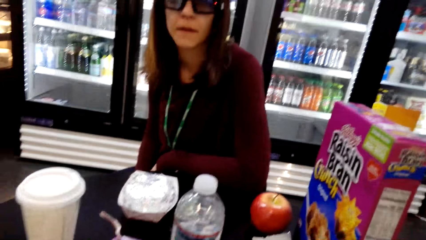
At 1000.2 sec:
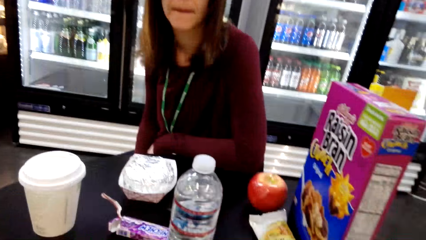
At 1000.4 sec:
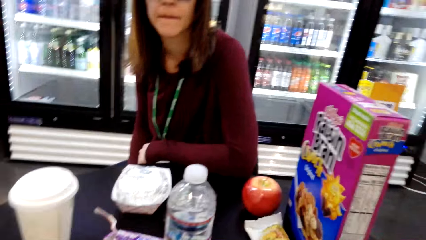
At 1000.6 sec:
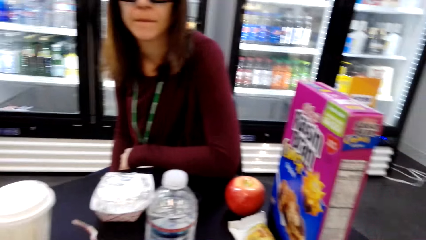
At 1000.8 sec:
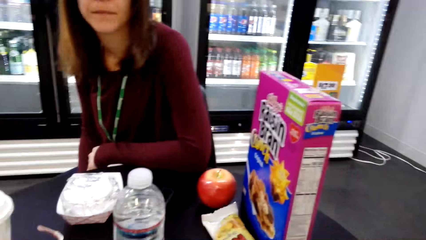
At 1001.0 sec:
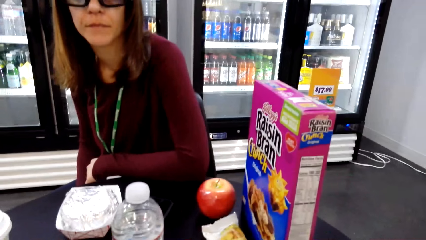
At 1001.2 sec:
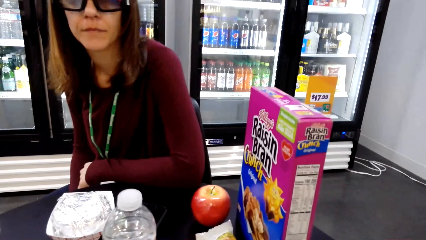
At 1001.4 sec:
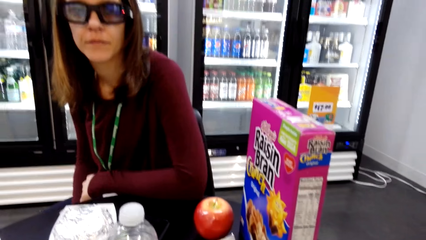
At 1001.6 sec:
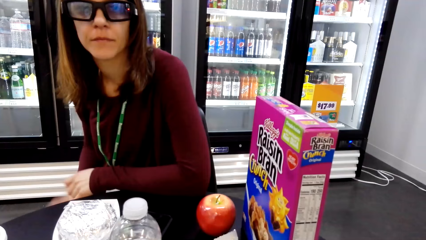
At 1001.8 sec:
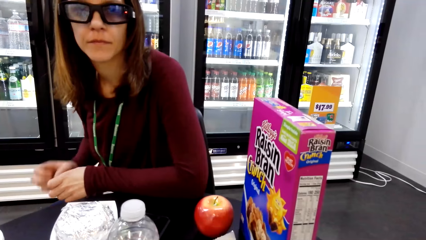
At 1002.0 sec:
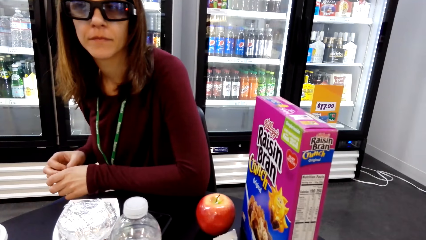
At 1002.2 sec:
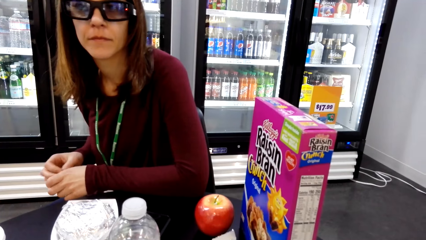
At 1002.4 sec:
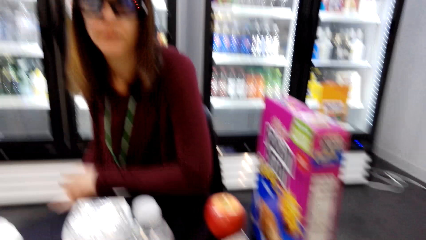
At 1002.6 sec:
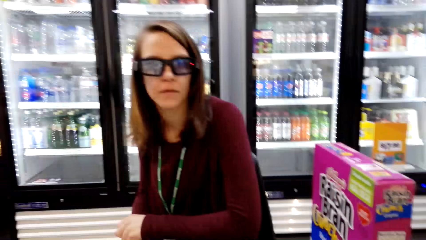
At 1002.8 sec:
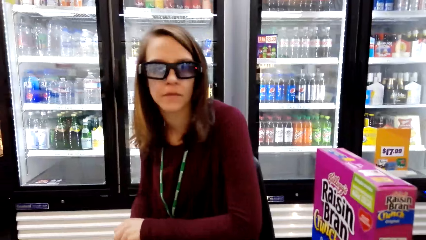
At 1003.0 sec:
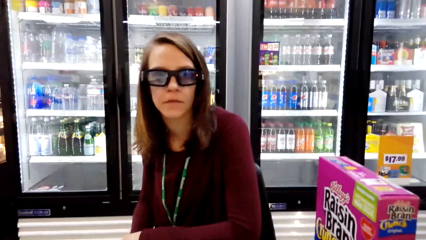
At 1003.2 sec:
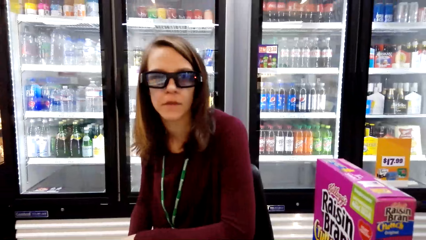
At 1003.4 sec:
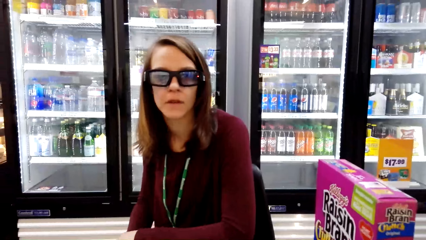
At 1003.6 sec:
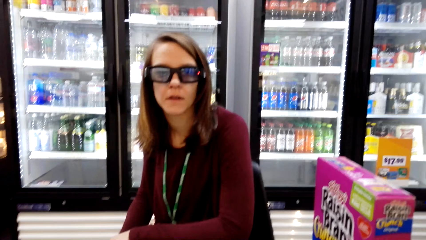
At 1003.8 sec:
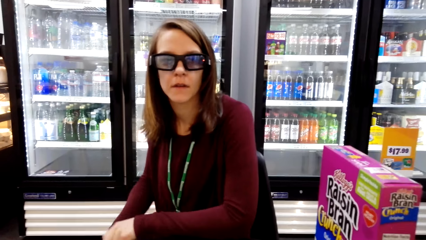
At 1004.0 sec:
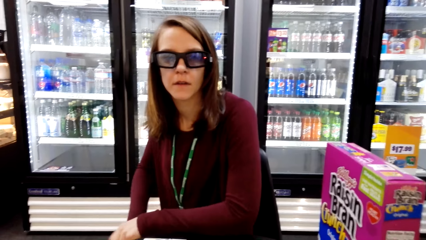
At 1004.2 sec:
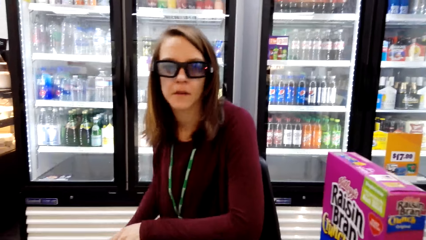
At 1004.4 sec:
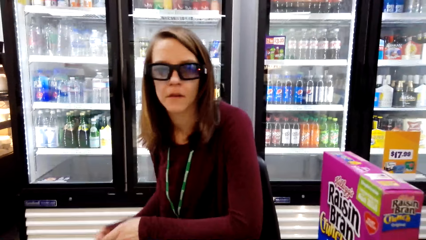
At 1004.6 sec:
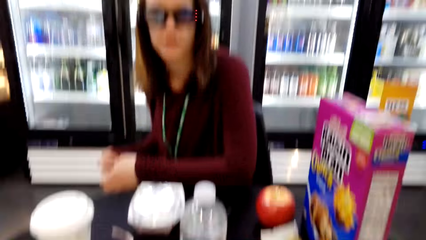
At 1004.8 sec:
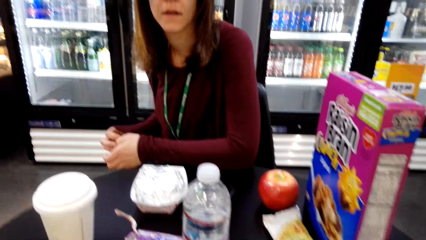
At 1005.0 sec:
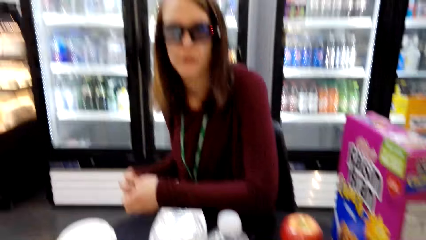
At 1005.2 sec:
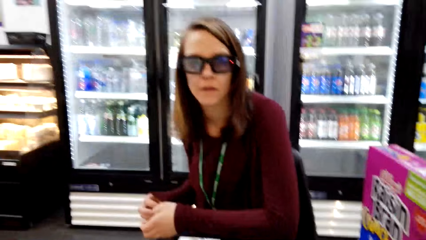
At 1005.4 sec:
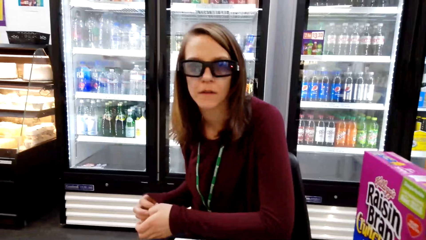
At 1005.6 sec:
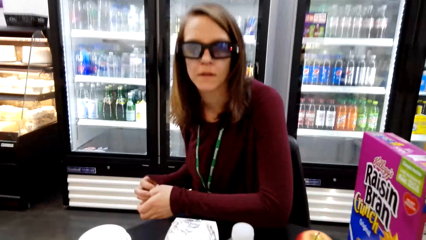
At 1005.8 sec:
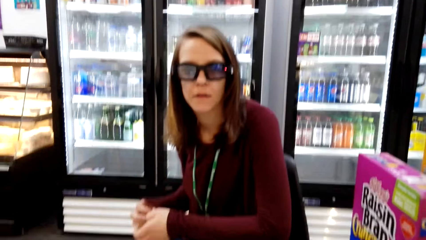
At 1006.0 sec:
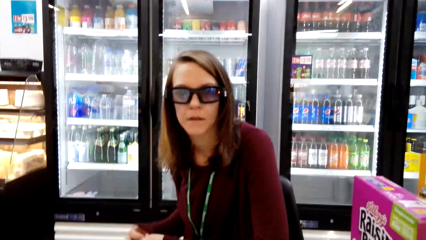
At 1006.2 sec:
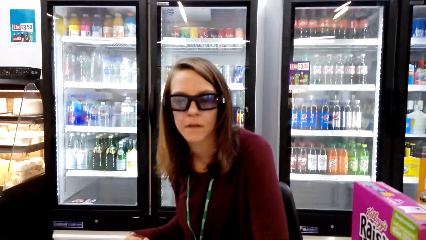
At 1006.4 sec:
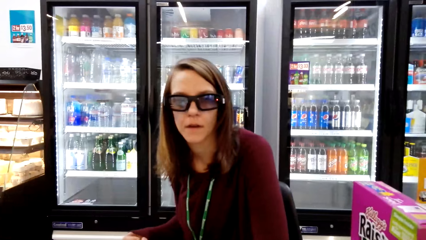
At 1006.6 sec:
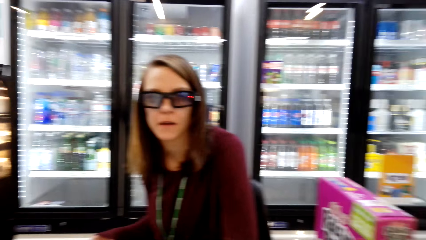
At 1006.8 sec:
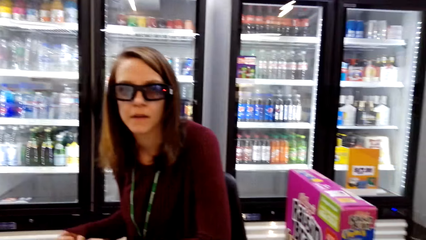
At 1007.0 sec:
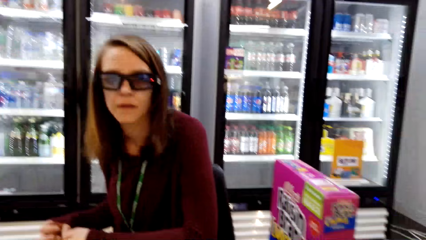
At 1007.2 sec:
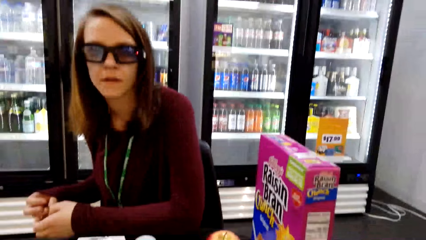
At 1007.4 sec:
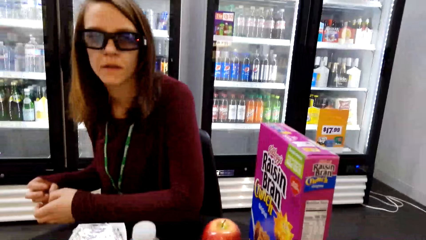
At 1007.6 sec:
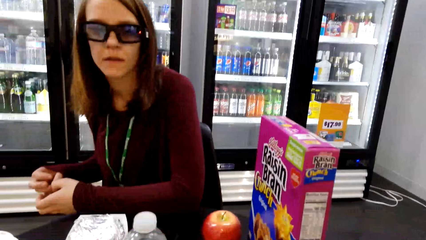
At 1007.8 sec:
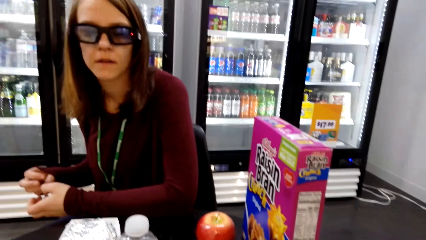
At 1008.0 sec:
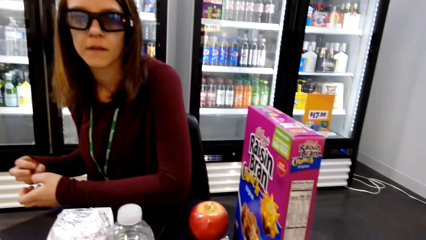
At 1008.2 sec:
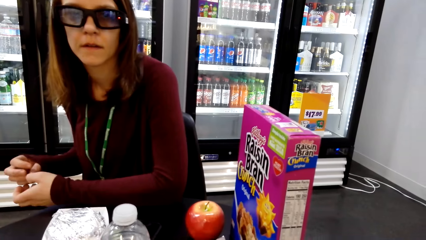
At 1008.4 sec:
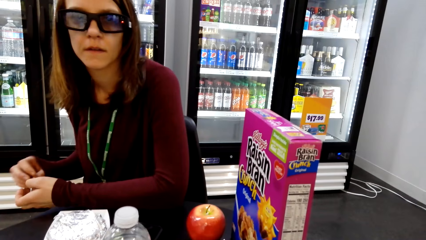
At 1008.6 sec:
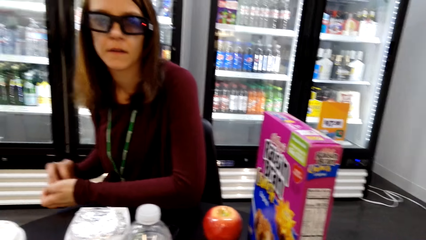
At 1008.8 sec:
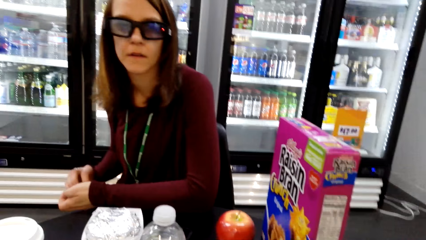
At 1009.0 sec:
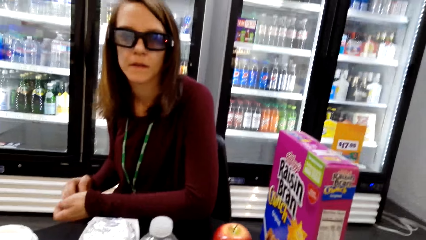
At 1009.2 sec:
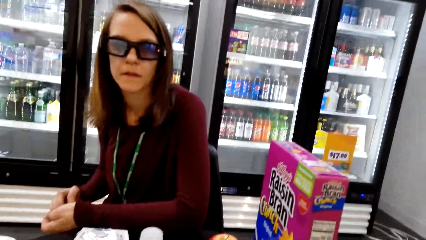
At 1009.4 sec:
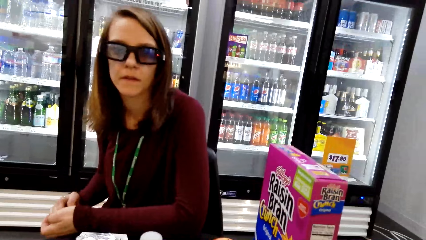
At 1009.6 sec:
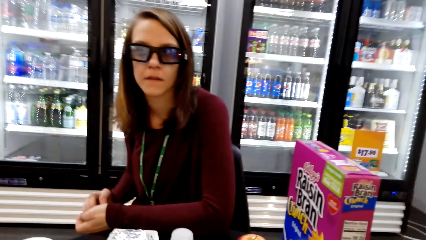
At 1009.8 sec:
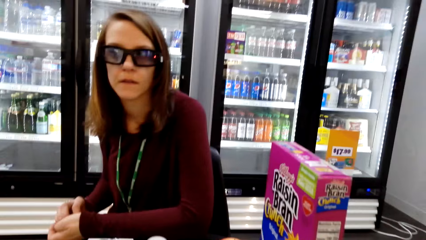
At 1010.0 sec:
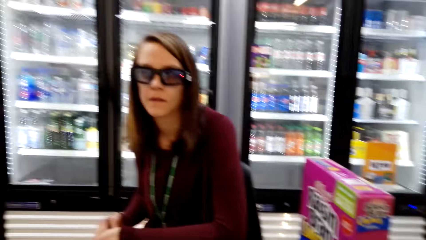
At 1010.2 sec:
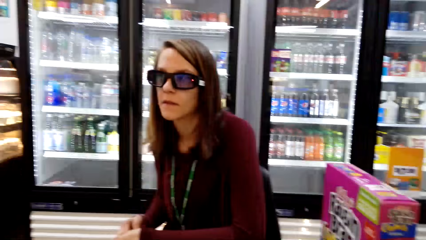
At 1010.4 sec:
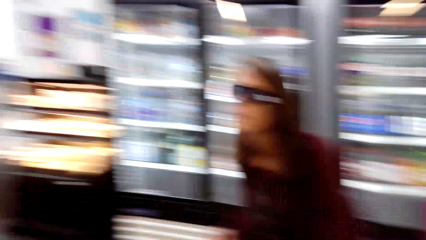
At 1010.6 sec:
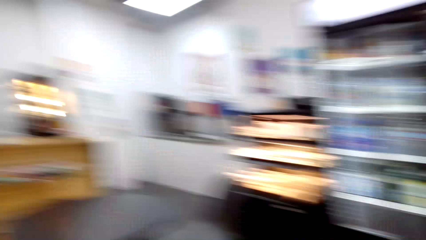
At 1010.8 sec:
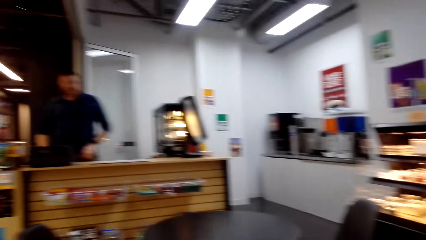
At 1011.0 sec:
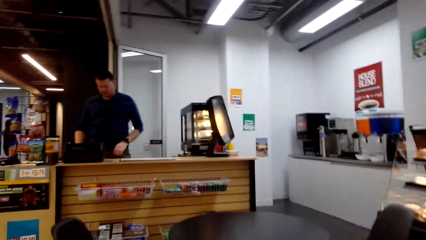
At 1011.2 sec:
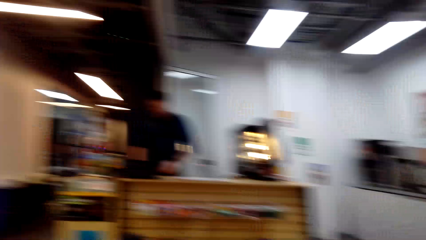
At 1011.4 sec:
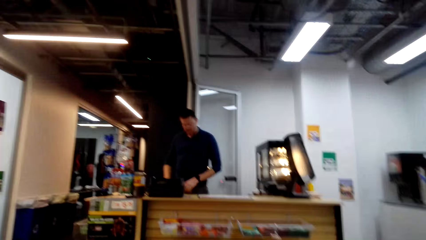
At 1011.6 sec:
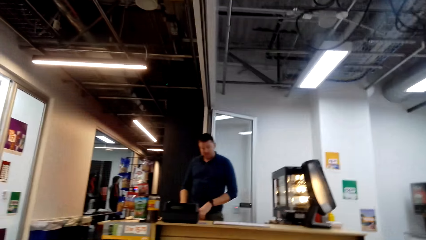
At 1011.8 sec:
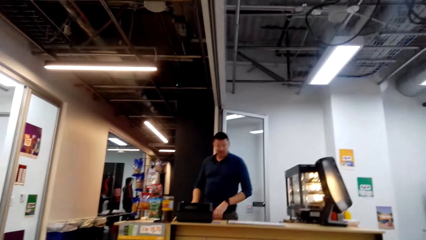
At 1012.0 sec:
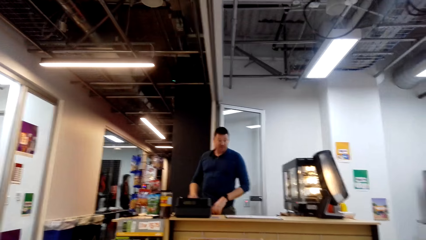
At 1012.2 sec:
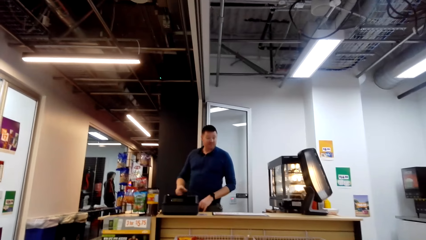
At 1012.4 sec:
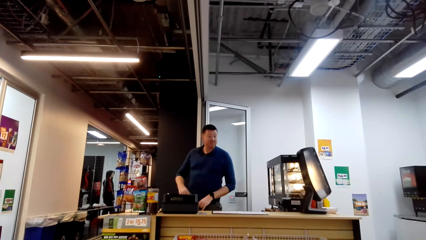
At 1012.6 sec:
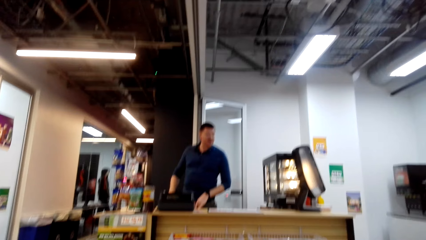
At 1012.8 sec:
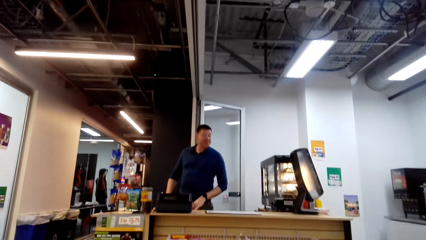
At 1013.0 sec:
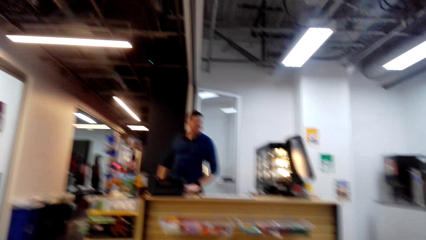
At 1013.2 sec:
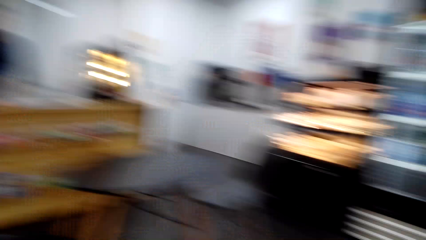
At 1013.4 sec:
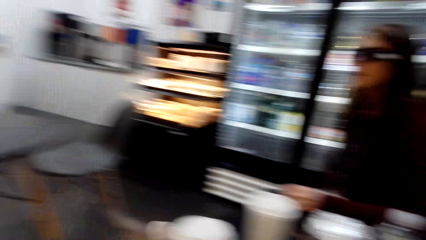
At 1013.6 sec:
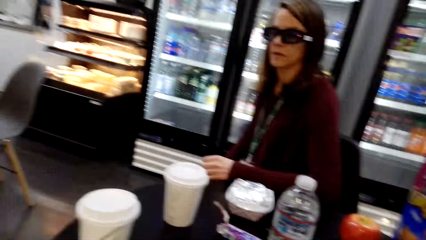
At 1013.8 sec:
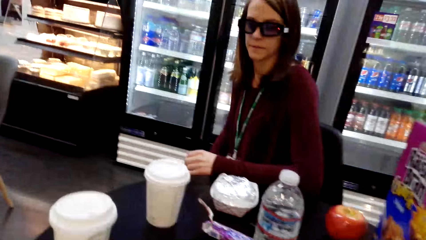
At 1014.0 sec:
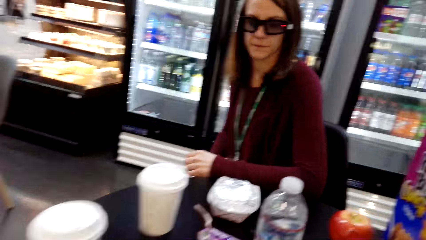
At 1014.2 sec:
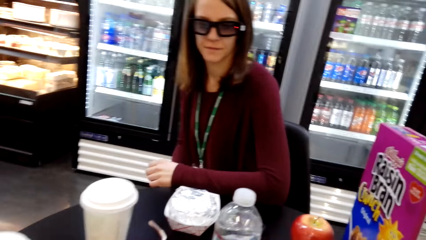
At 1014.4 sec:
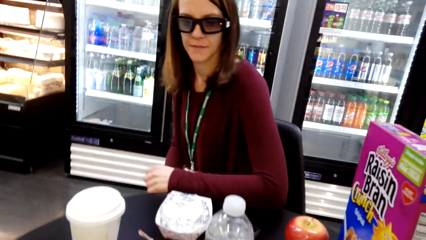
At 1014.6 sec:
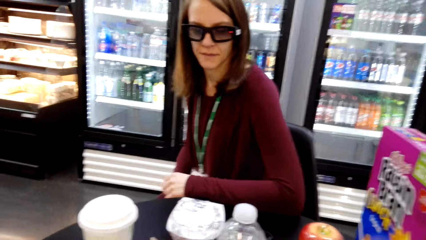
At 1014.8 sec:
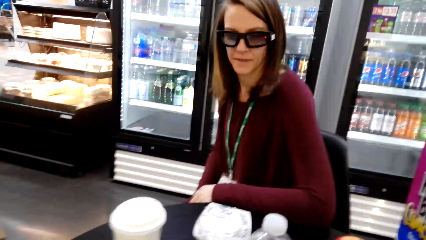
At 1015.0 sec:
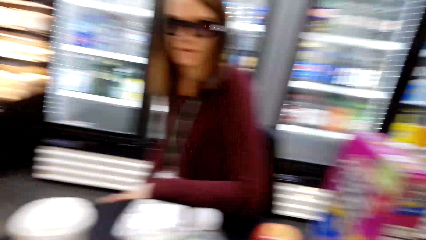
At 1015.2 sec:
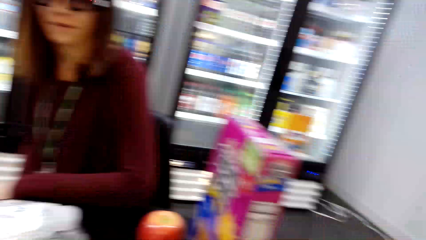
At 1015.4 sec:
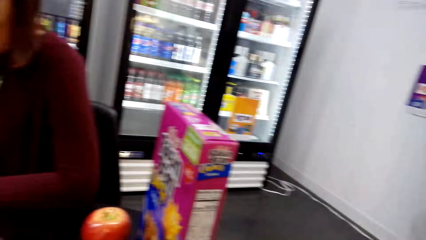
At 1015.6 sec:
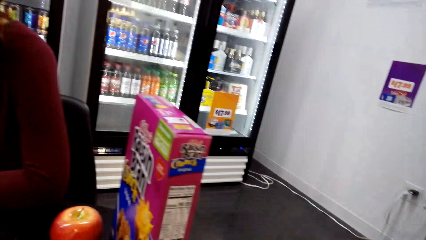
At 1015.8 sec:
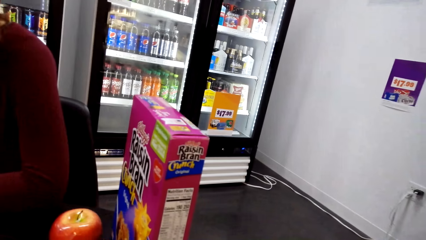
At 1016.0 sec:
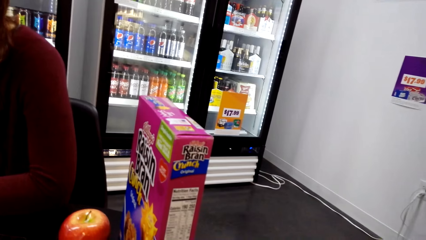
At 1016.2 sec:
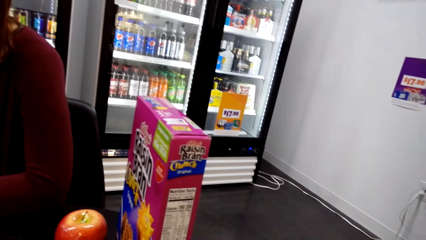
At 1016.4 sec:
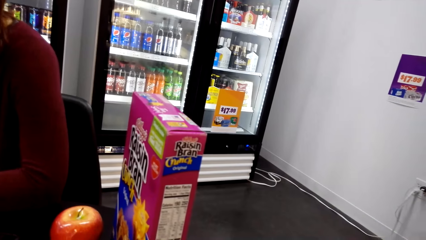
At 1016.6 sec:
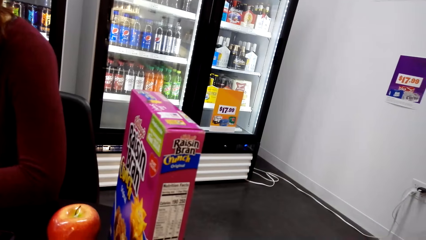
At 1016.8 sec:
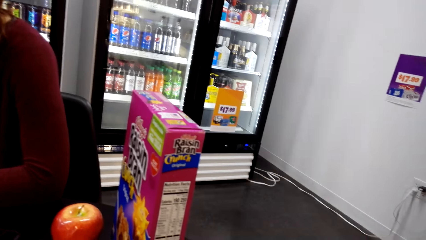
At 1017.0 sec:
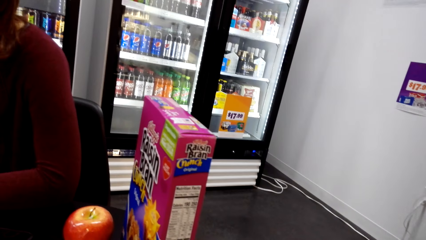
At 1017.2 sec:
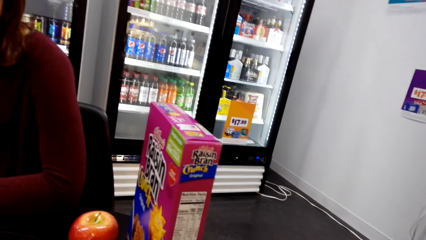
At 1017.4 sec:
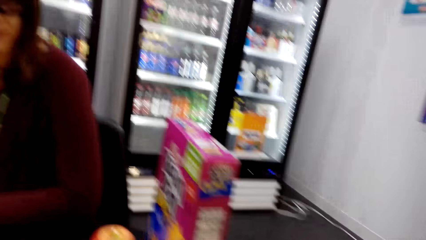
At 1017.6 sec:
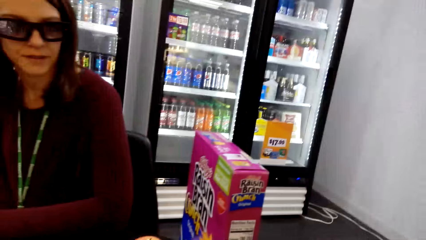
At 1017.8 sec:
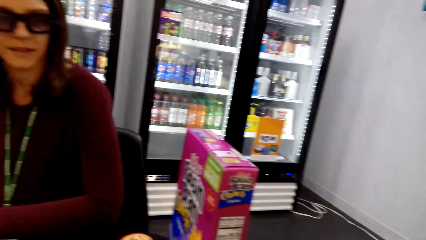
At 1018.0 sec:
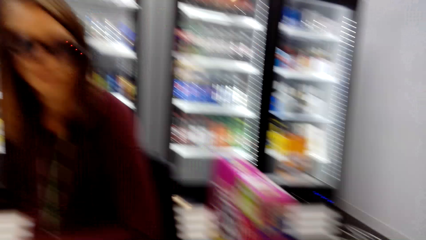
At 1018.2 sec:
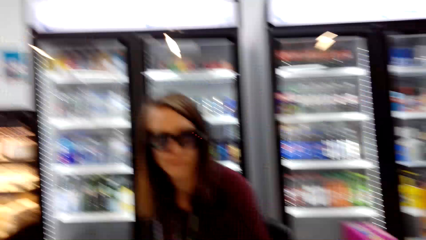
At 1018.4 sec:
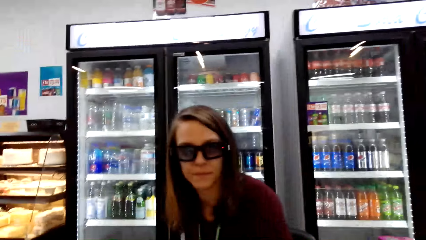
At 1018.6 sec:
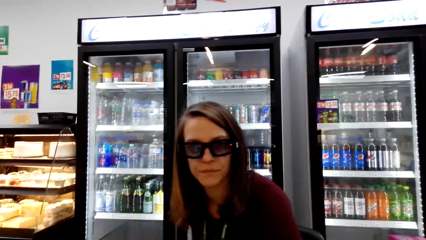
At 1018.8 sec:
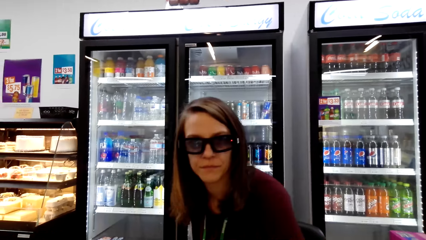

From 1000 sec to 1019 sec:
The camera wearer scratches her fingers. She converses with a woman. She looks around the shop. A man stands at the cashier. The camera wearer converses with the man. She converses with the woman.
